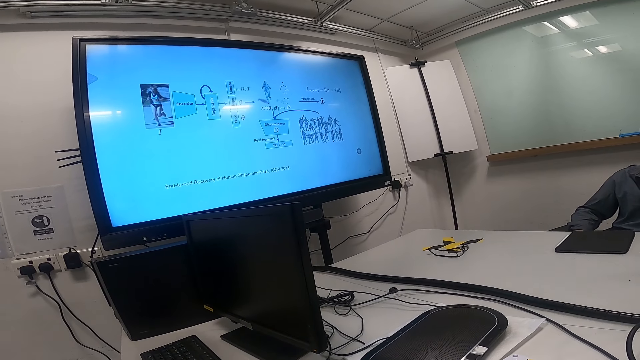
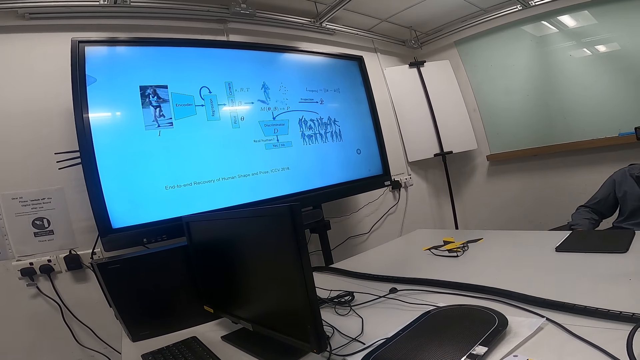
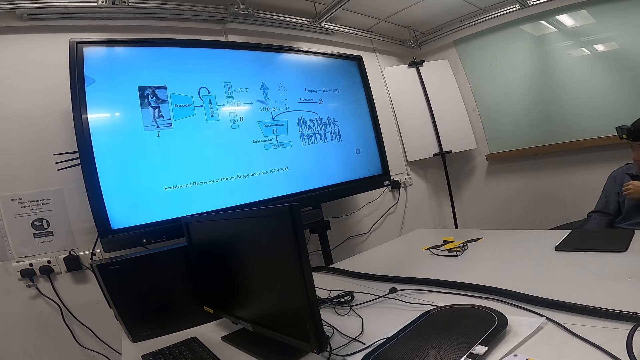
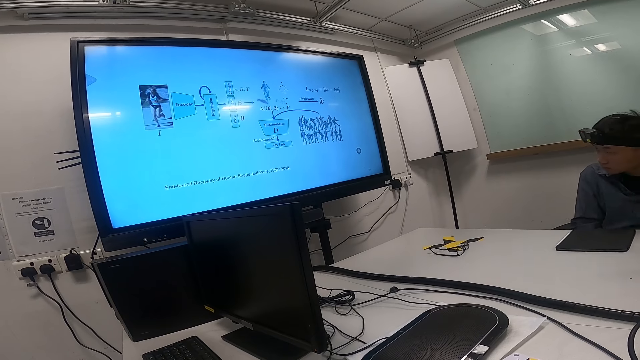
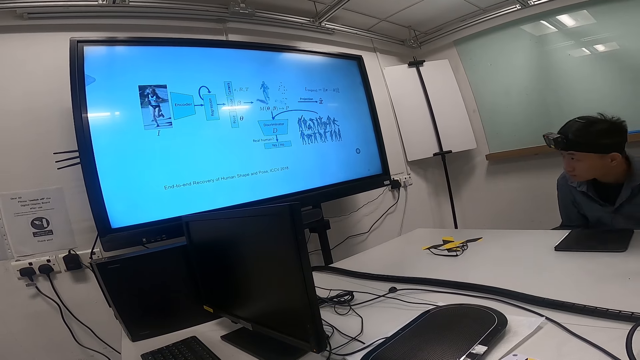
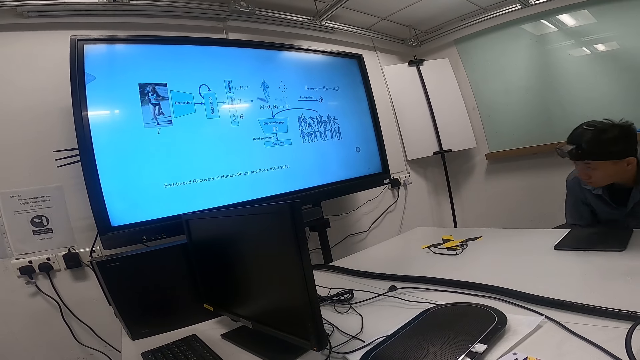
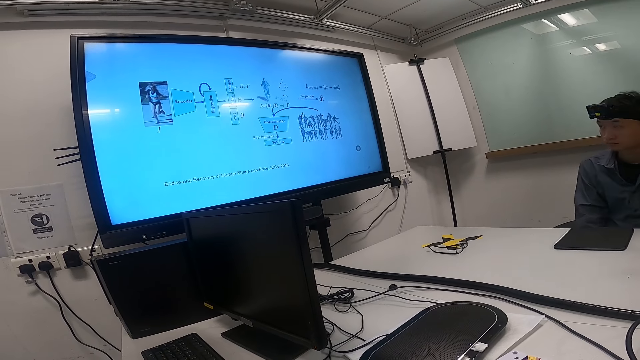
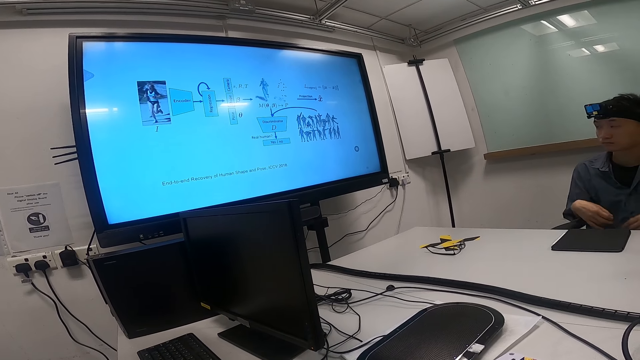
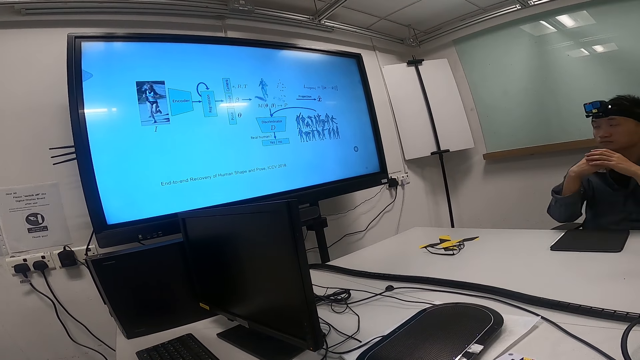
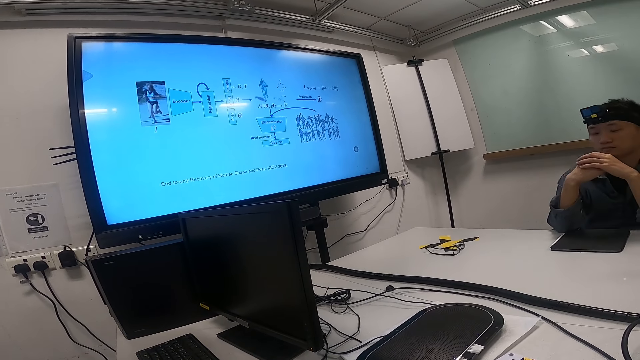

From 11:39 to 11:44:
A man stretches his head. He nips the chair back on the floor. He sits on the chair. He raises his hands.

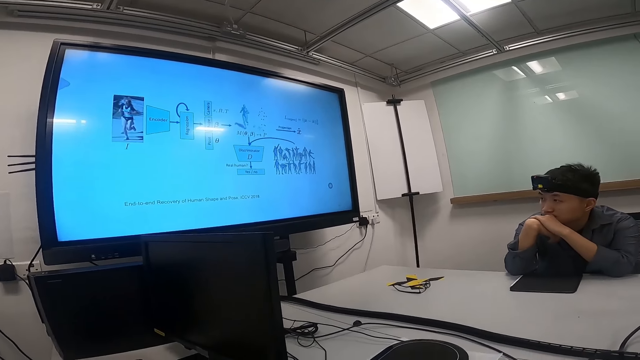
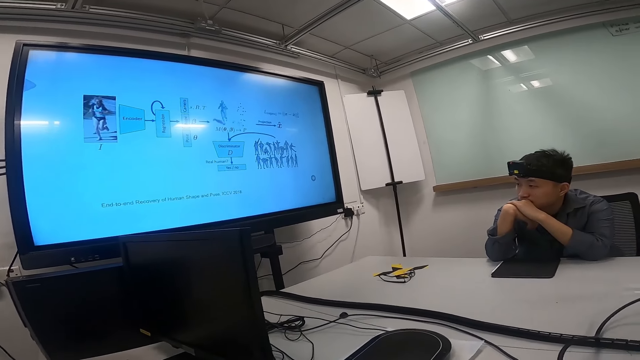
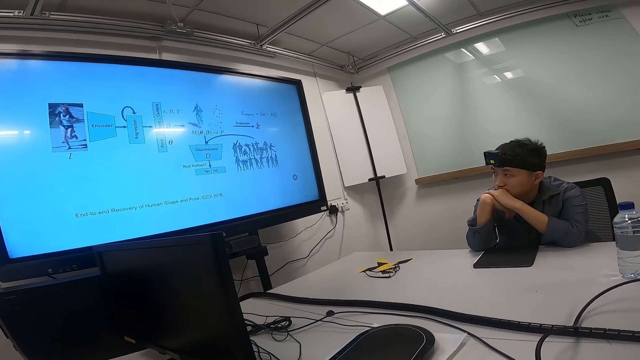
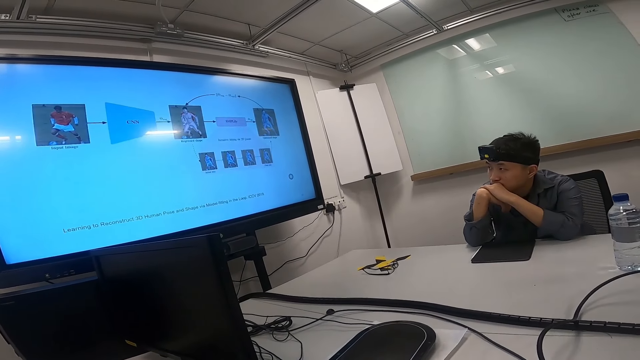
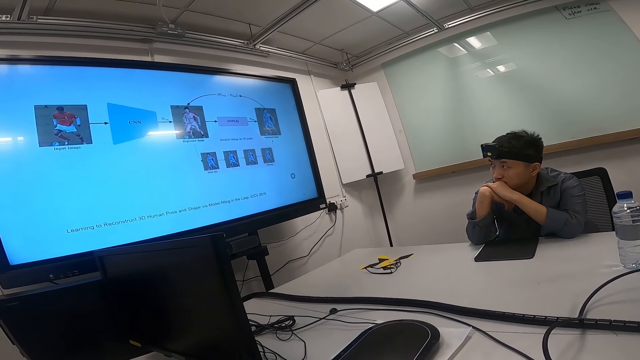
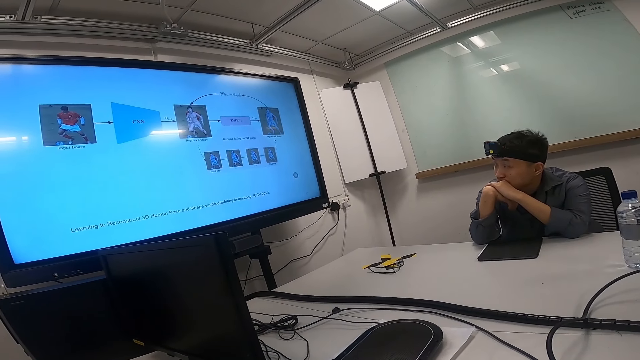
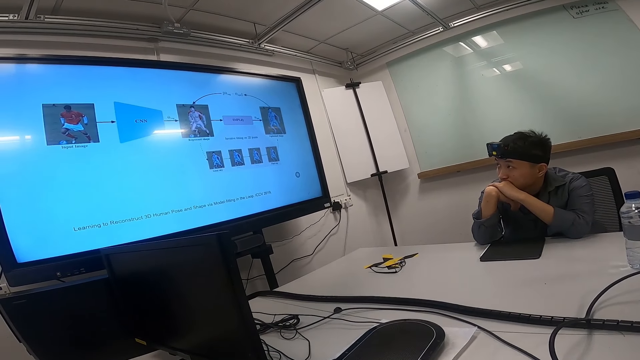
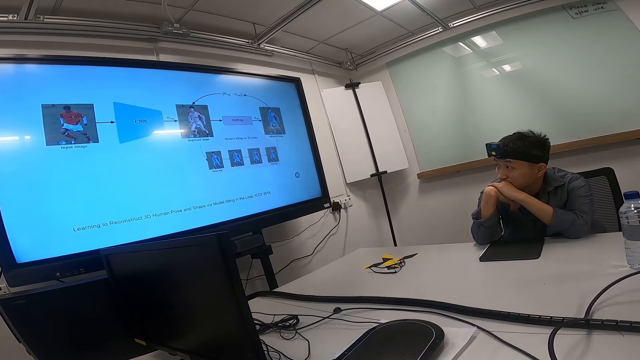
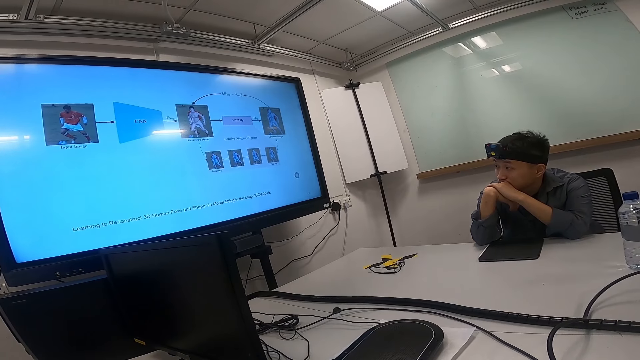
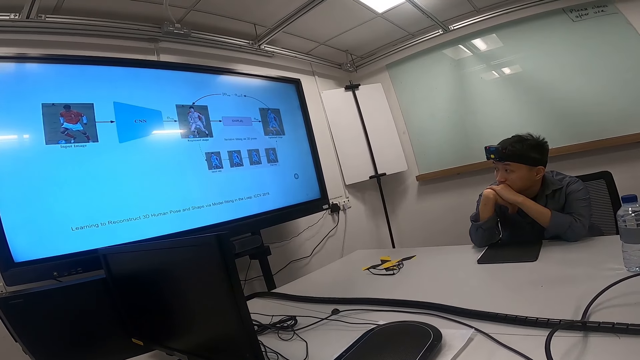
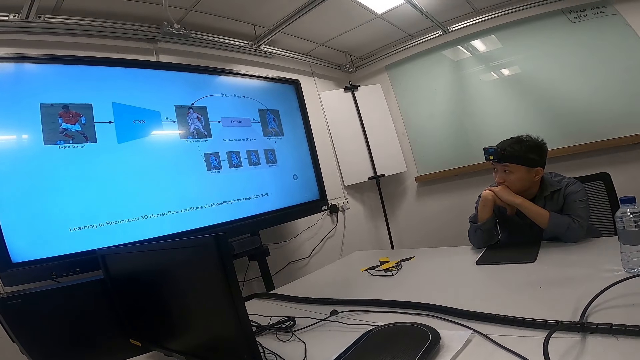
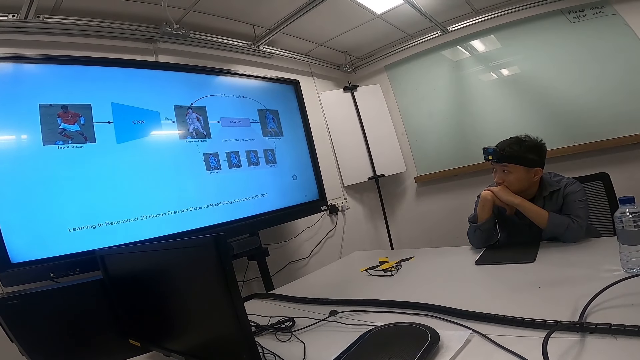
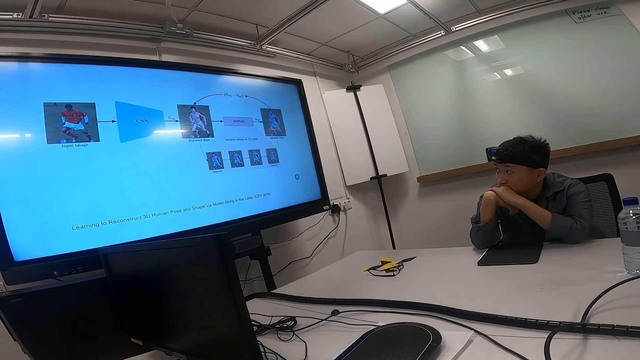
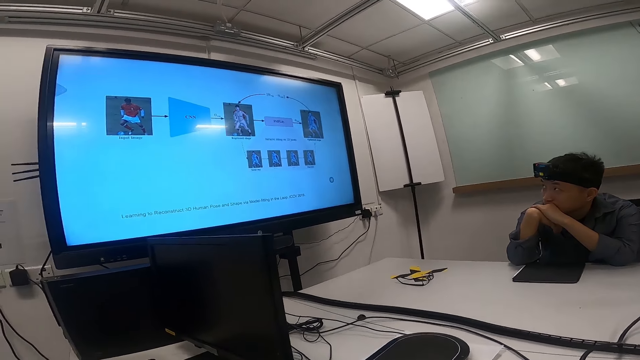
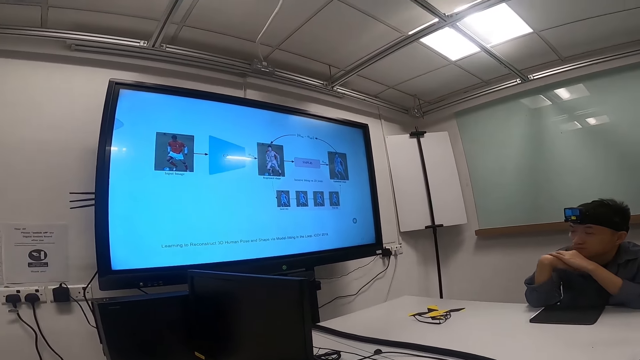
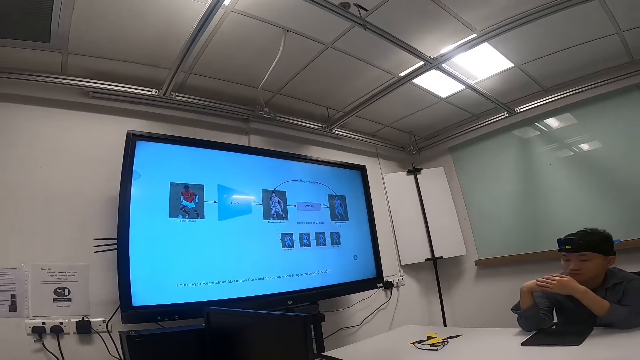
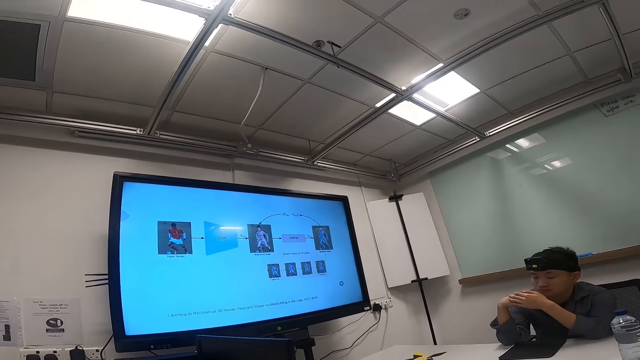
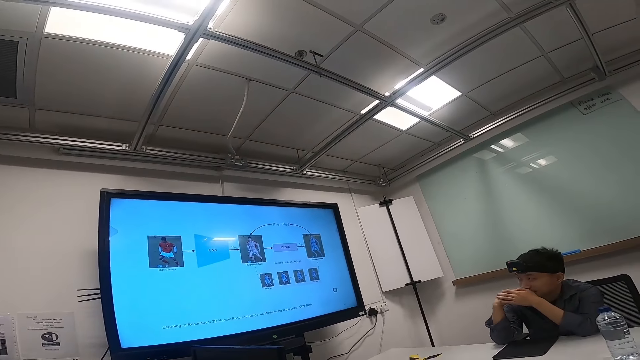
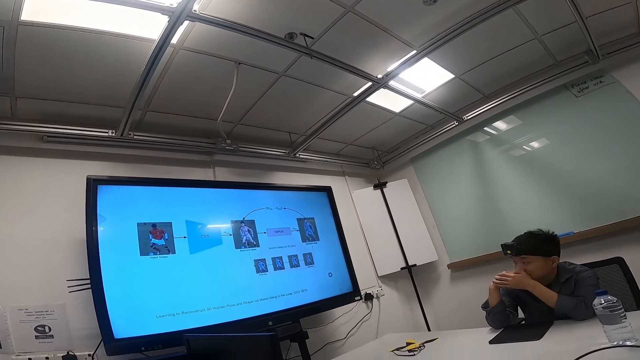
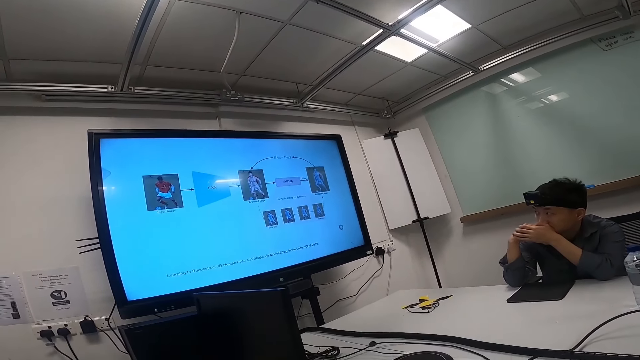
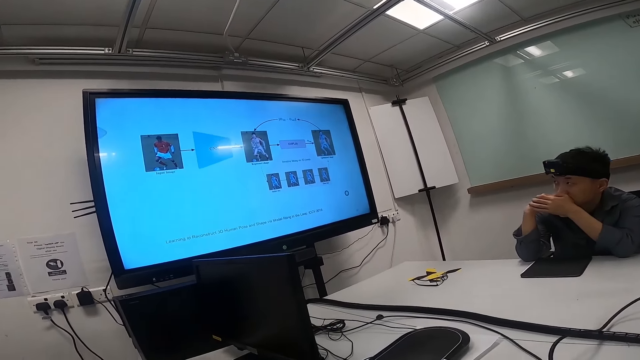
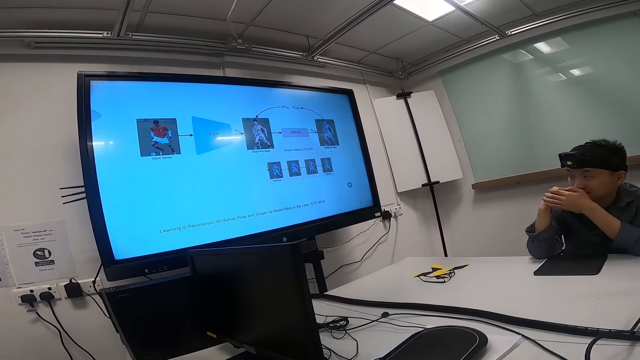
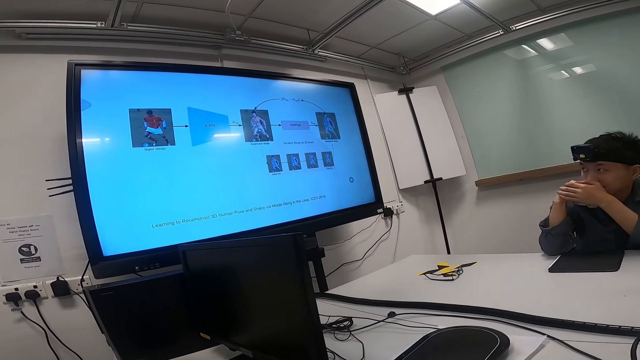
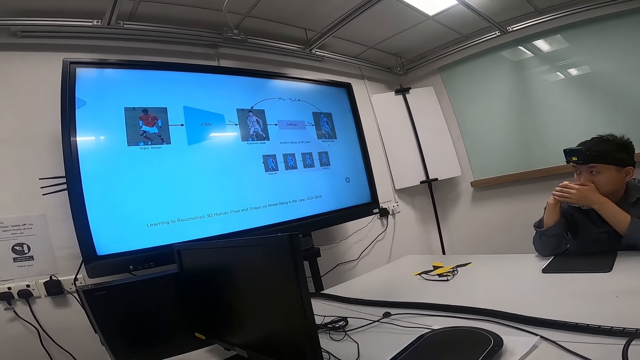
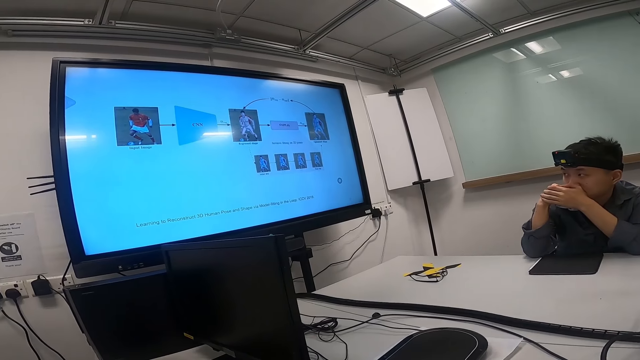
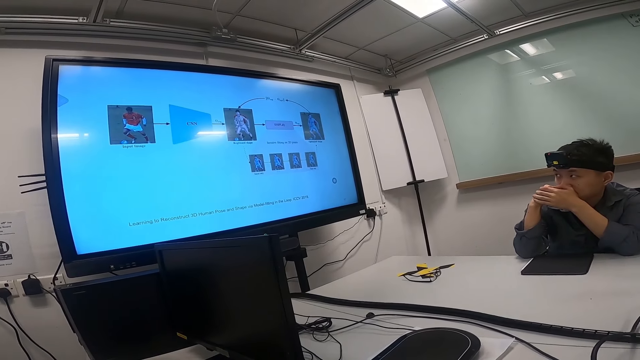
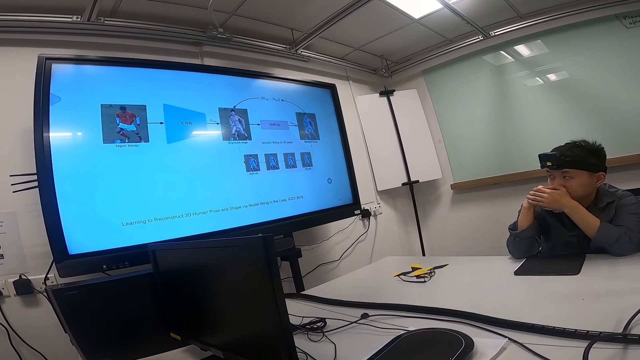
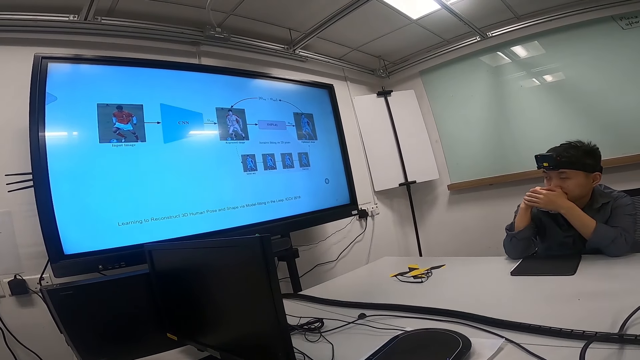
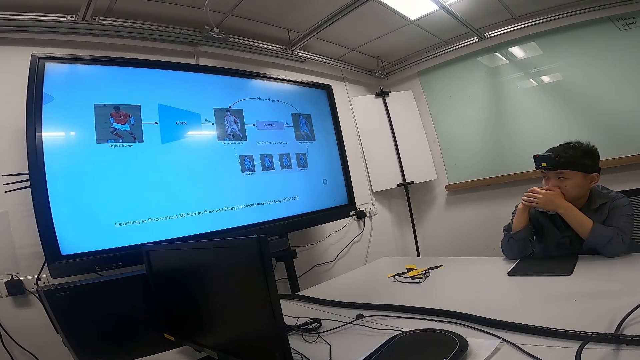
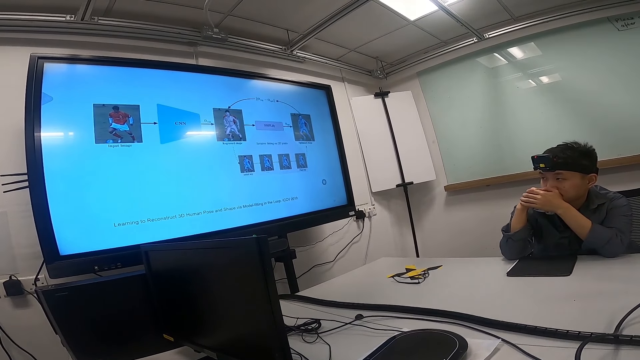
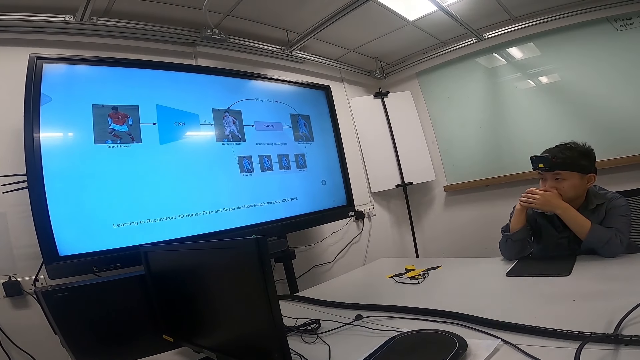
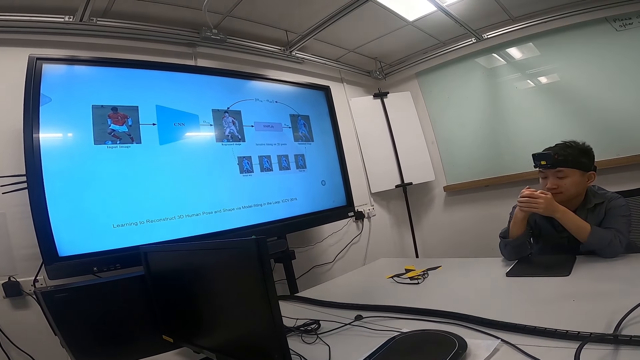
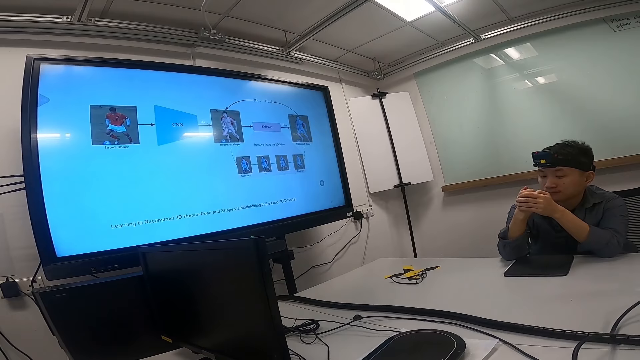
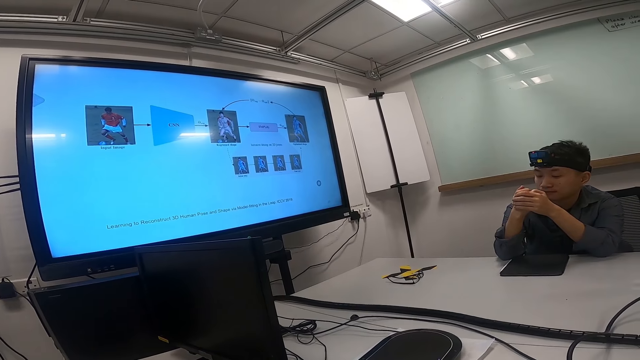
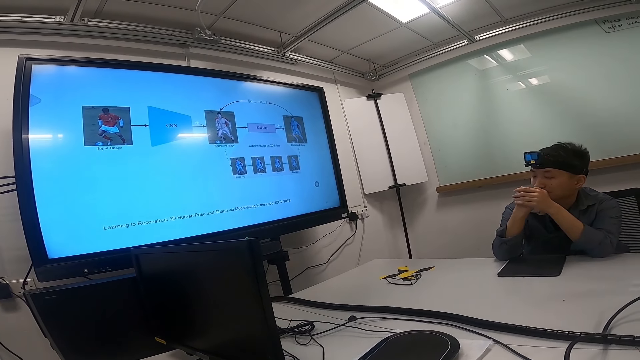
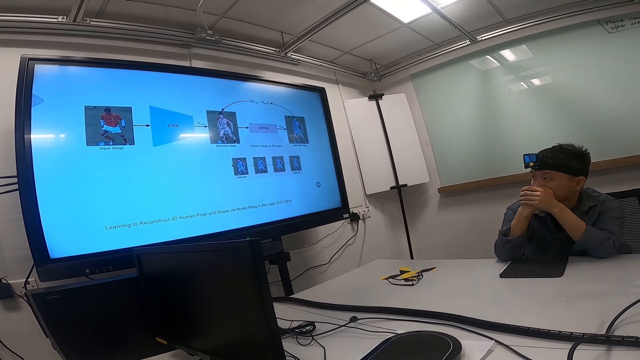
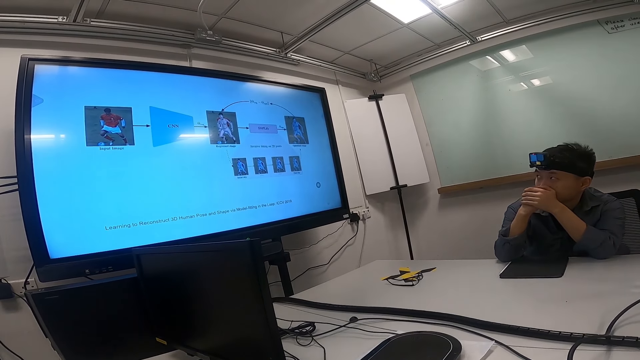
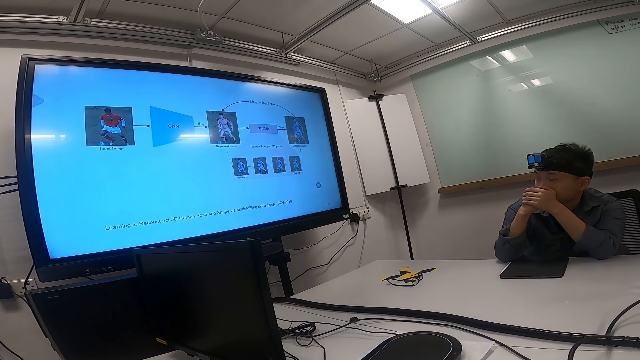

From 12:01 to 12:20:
A person watches the news on a smart TV. The camera wearer stares around. The person looks at his hands. The person watches the news on the smart TV.
